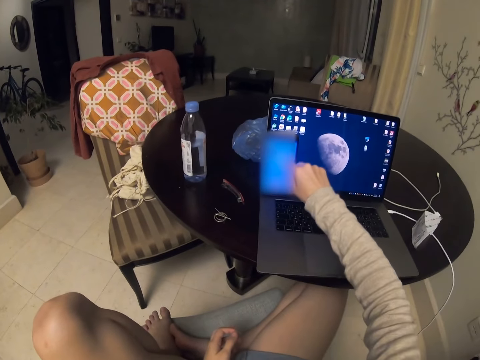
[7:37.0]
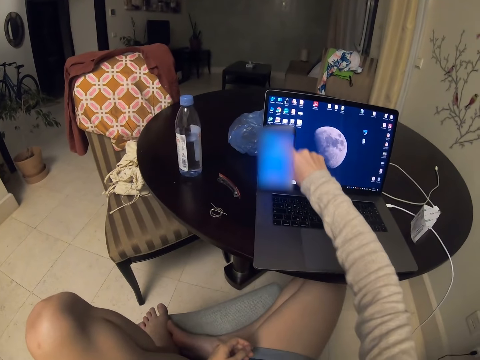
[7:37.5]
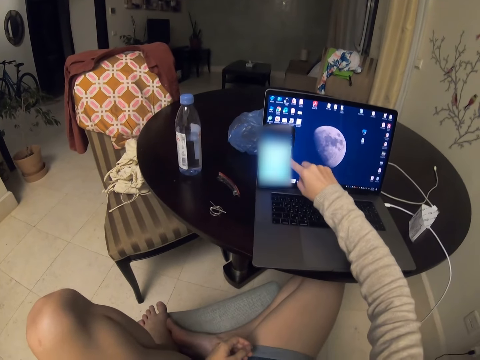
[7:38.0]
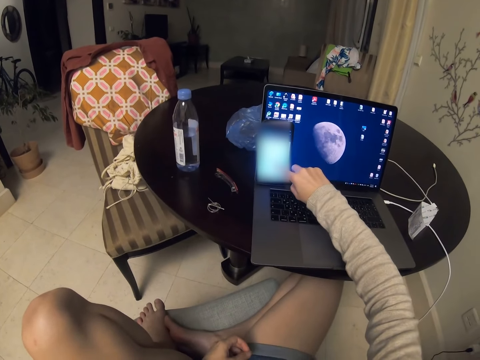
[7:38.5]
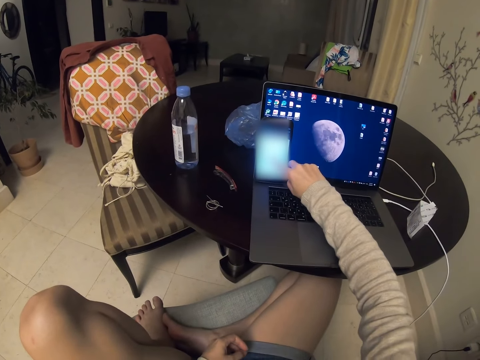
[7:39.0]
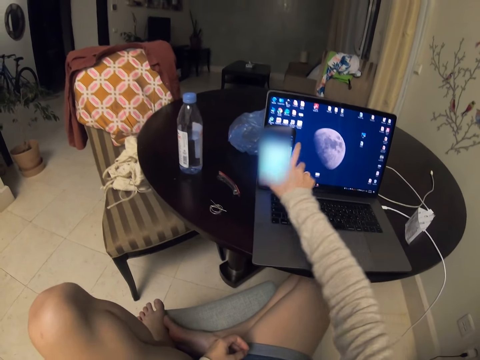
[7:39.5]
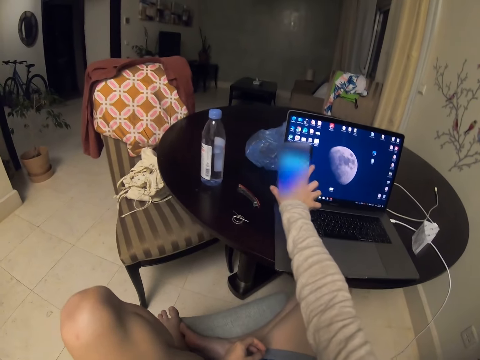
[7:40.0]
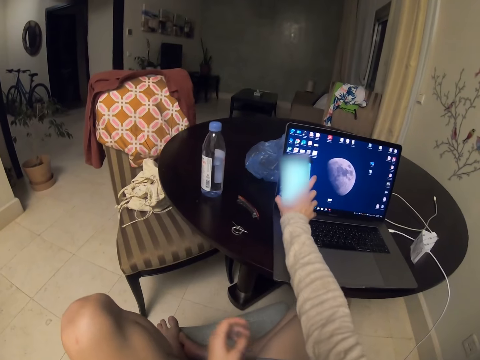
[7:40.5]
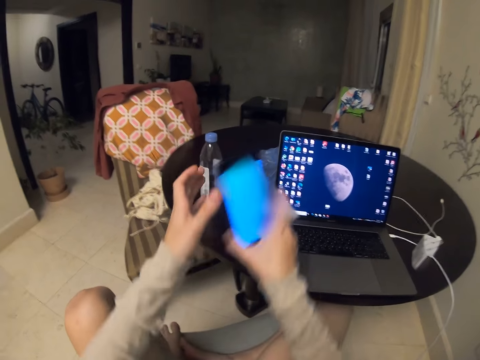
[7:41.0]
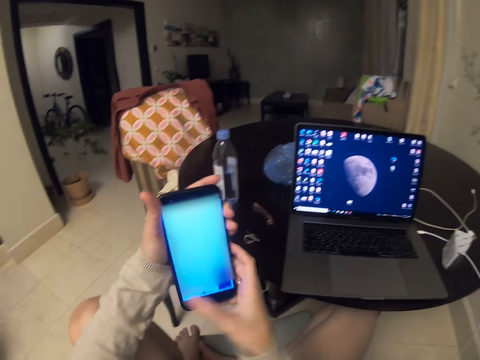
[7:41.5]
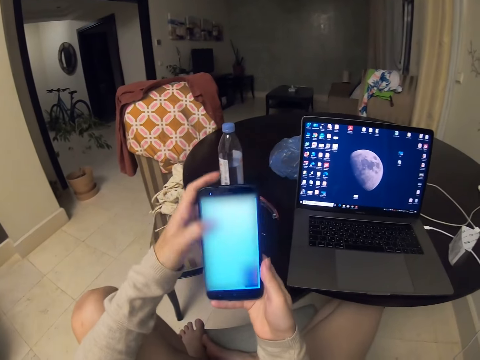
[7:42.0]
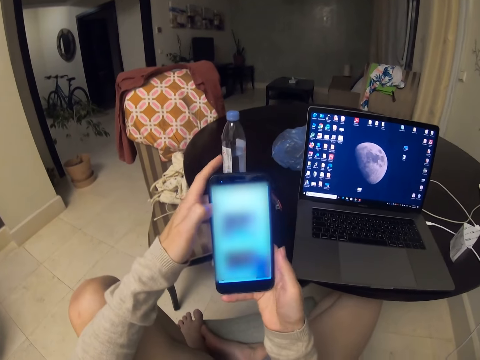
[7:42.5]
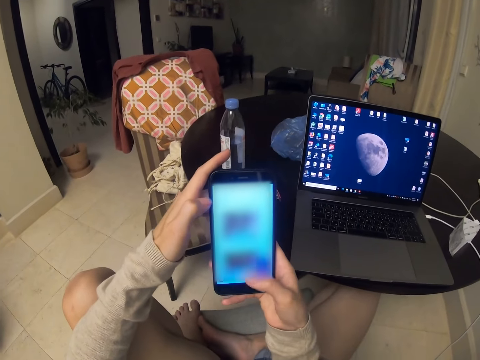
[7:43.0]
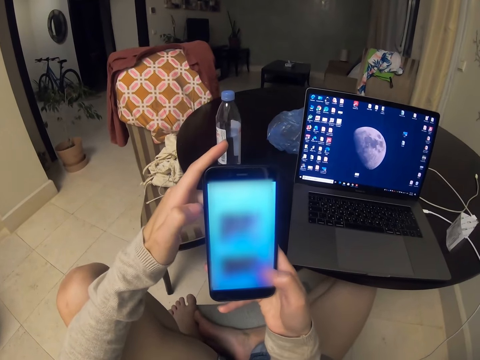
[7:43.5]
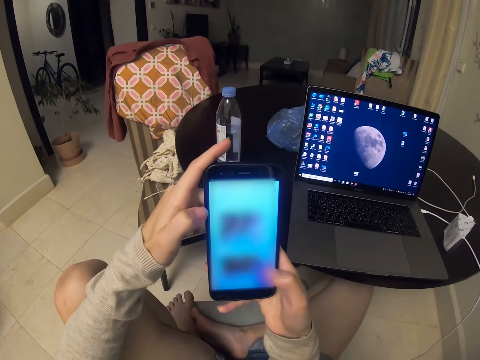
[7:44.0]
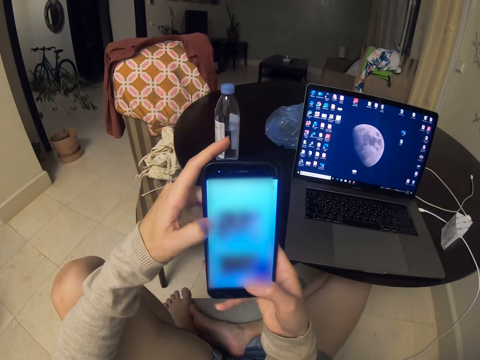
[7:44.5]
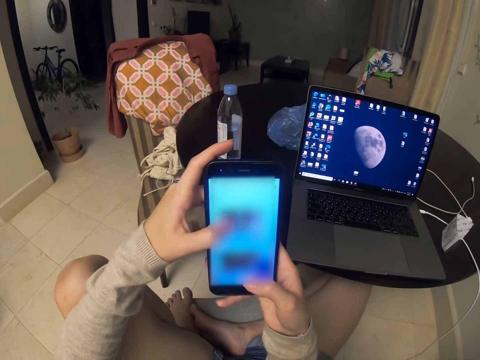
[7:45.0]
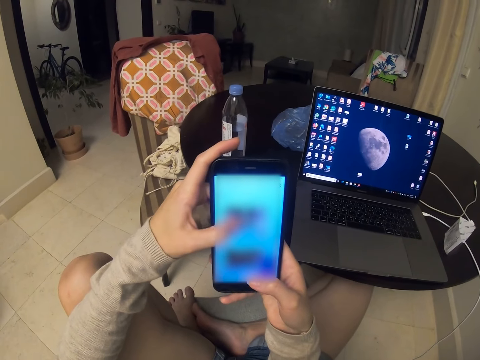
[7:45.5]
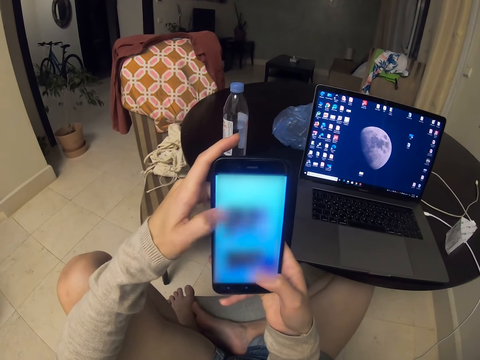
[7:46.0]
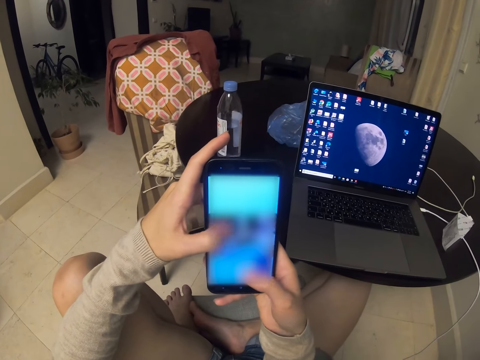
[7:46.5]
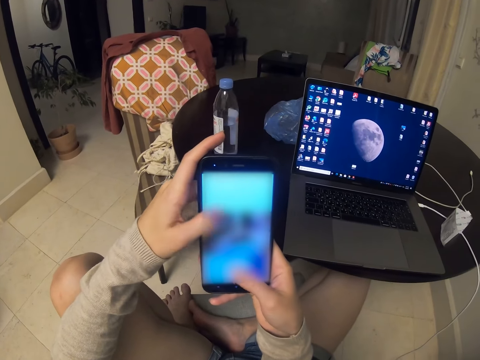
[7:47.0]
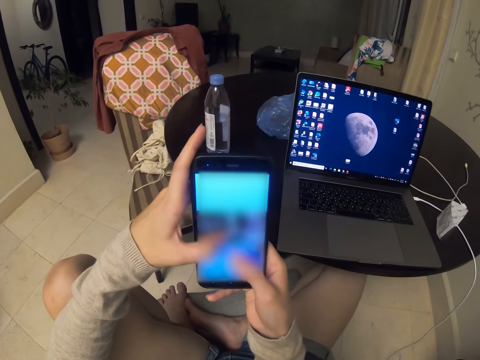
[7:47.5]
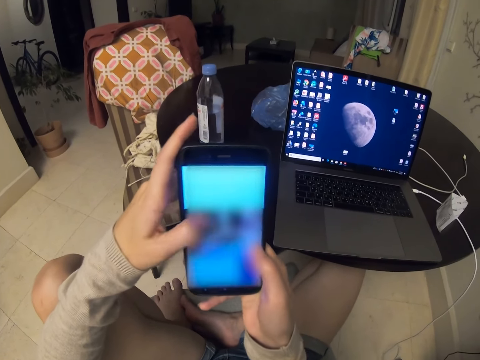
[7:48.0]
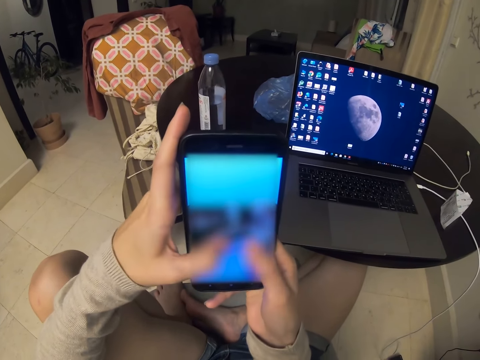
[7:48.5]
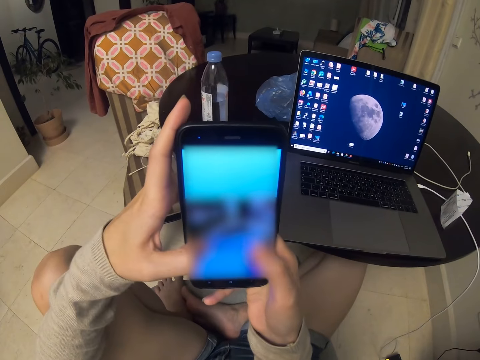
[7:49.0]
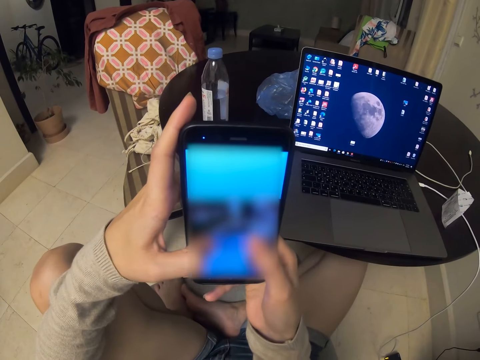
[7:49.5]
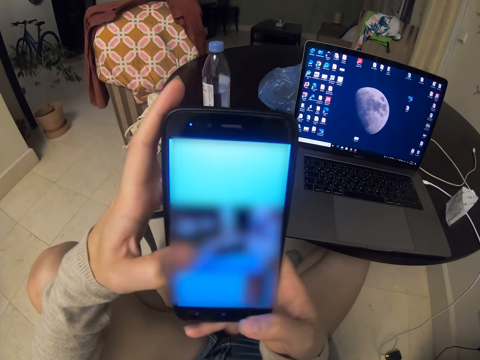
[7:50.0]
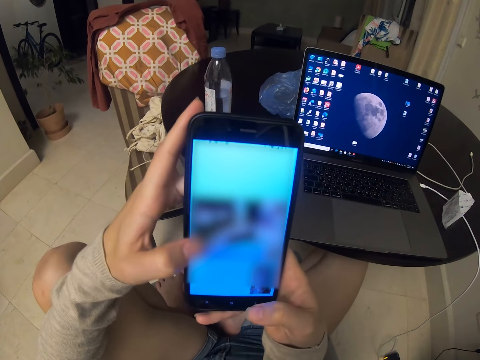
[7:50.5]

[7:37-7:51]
The camera wearer operates the mobile phone. They scroll the phone. They pick the mobile phone from the table. They scroll the phone and type in the mobile phone. They converse with a man.

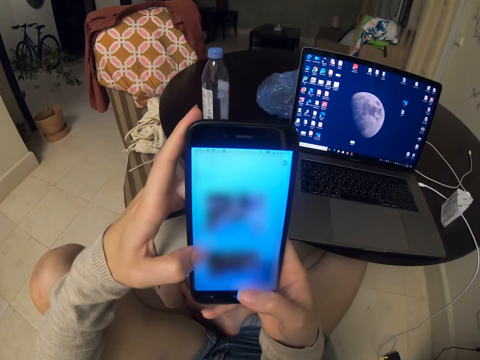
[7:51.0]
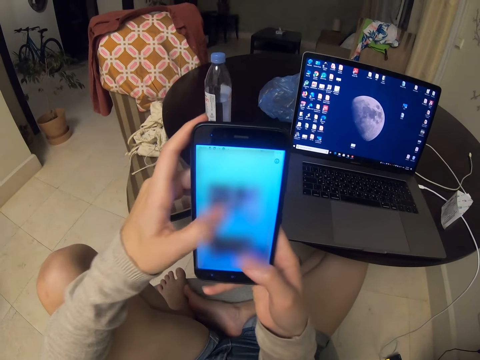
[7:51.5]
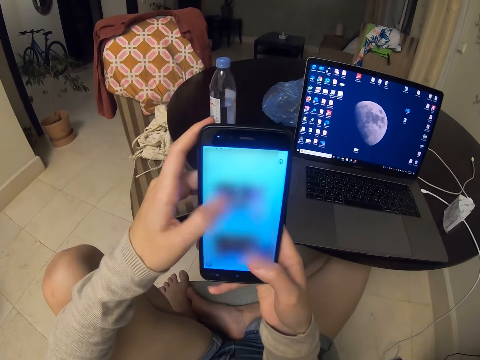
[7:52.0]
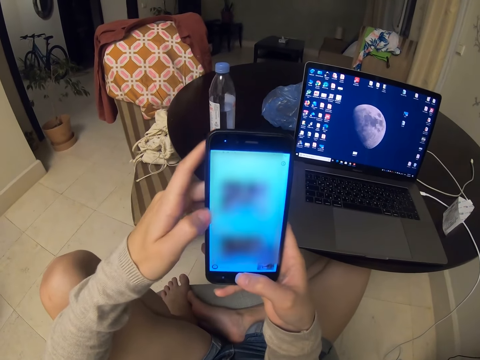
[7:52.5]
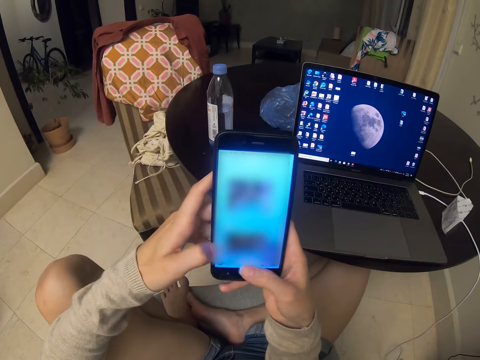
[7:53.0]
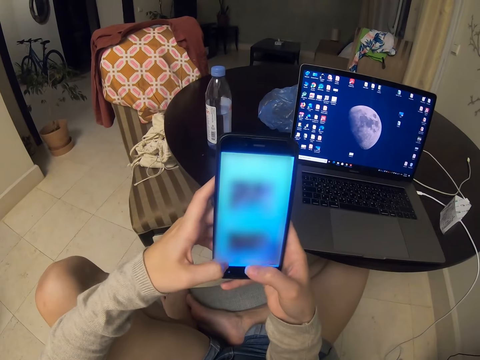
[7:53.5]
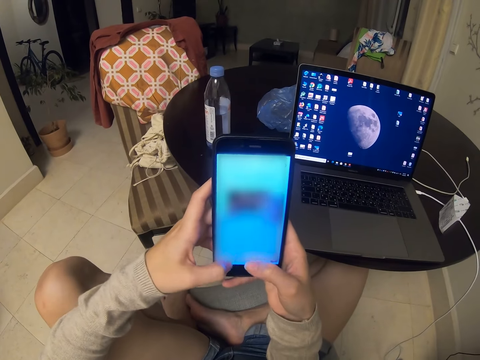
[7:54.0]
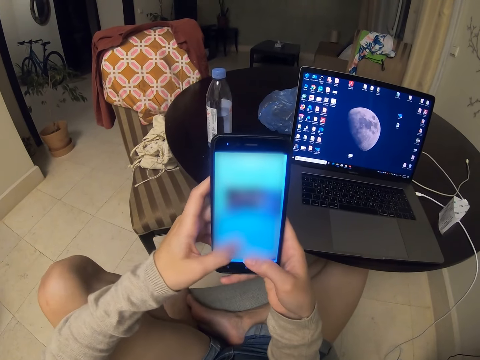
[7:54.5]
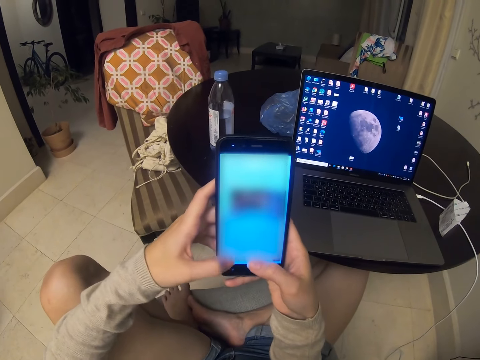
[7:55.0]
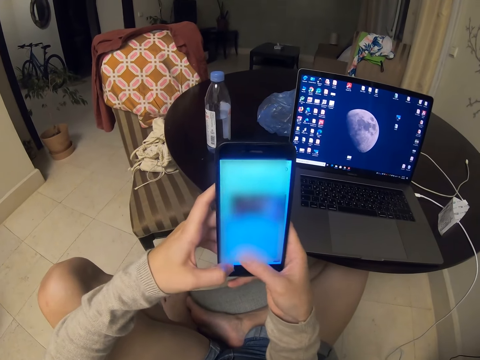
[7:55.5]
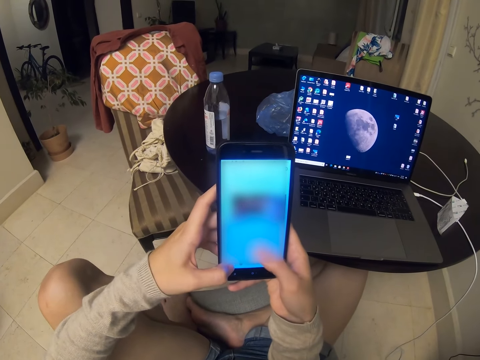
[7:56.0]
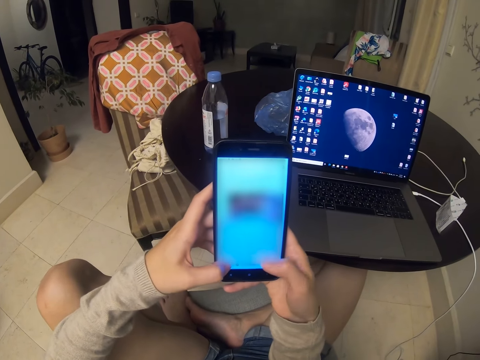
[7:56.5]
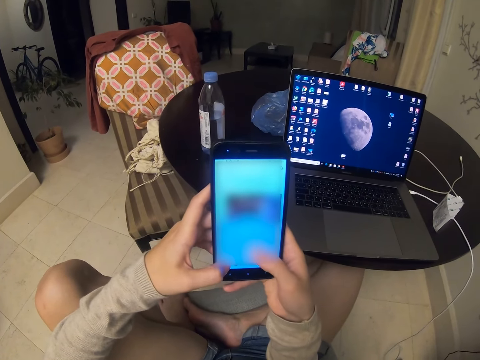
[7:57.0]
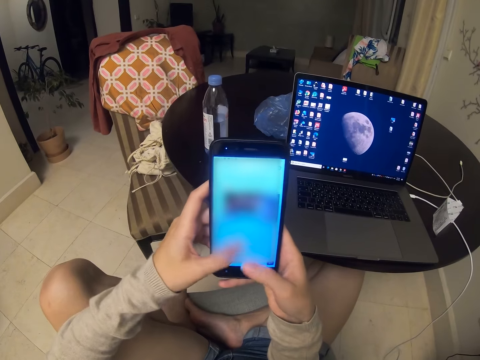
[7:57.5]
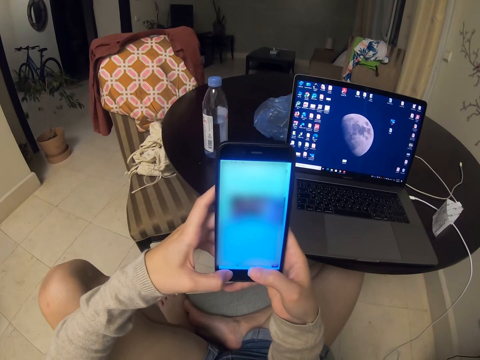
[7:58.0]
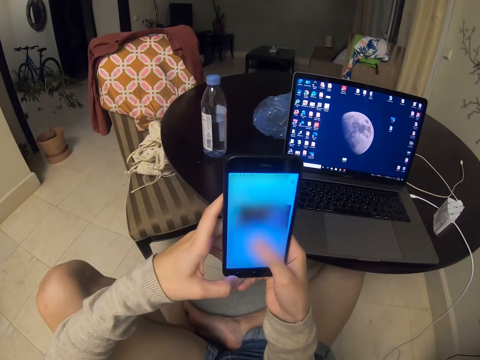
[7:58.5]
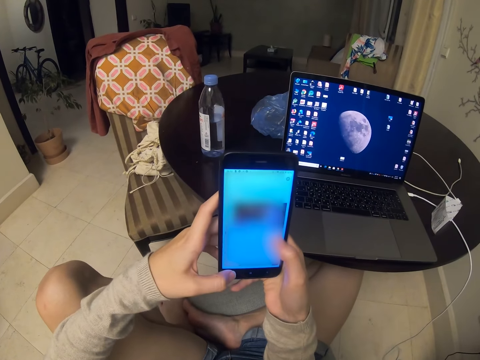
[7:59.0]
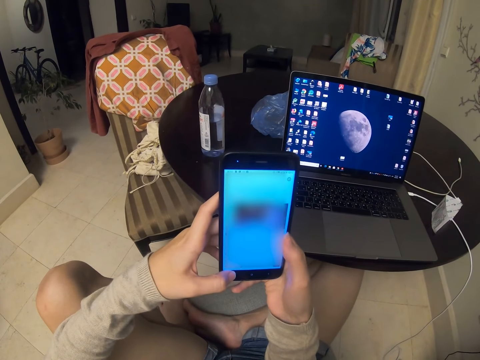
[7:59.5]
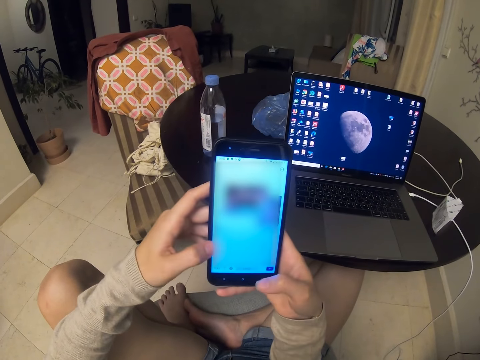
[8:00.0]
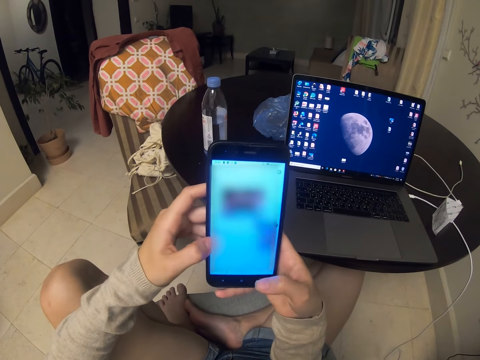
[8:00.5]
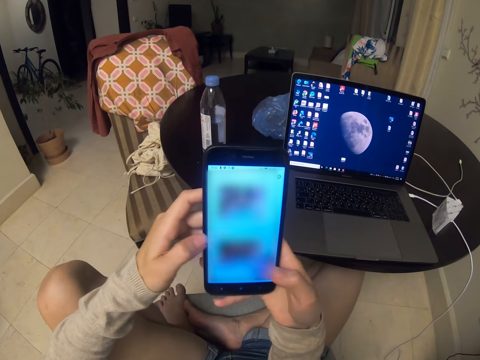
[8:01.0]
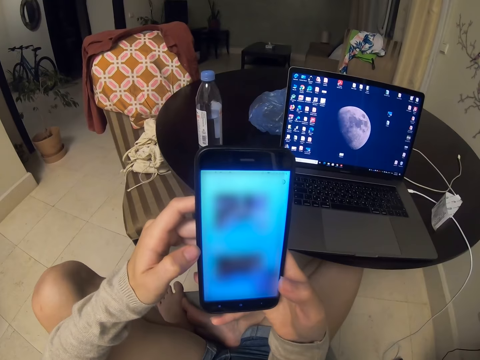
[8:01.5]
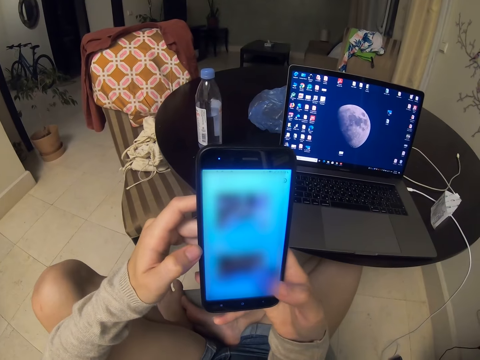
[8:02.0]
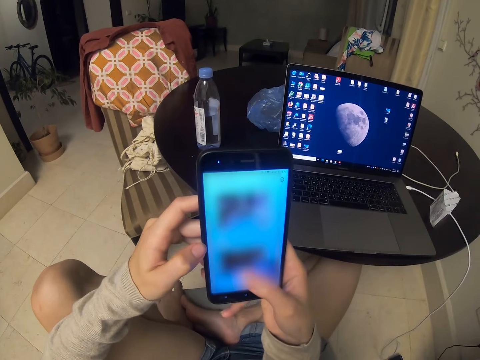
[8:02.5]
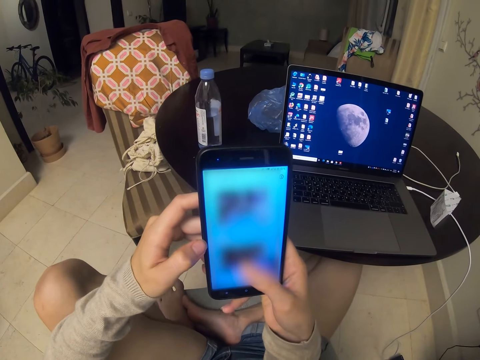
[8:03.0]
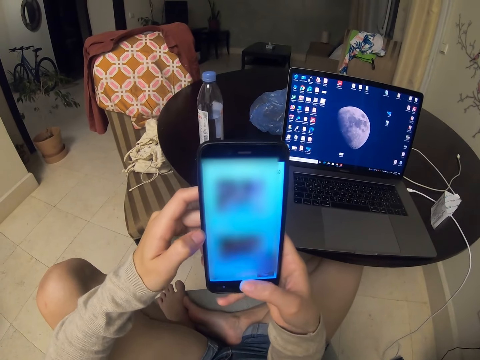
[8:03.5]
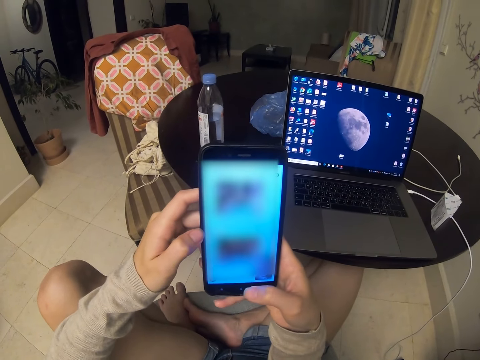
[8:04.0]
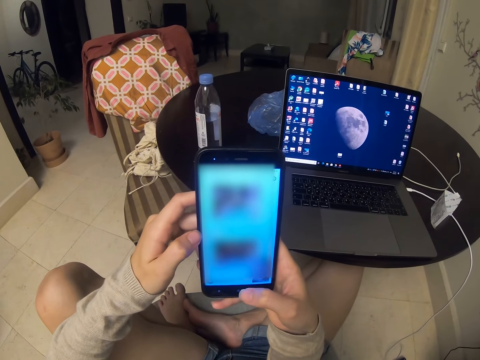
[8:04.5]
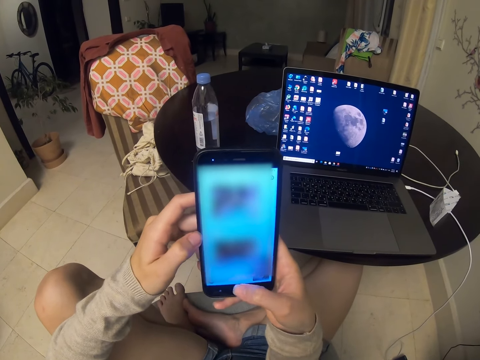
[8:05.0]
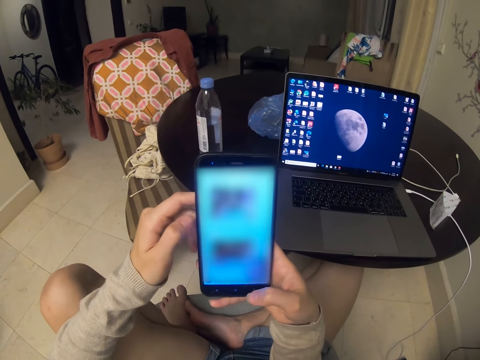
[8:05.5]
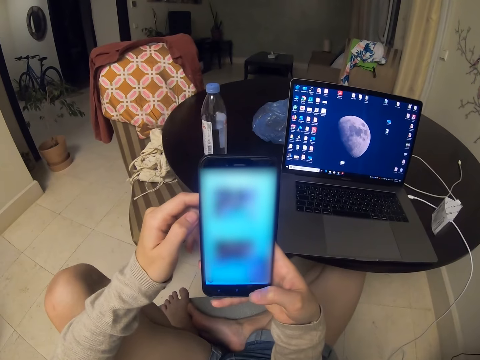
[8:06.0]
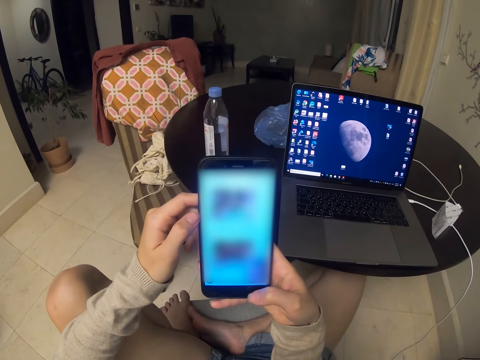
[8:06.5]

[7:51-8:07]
The camera wearer scrolls the phone.
